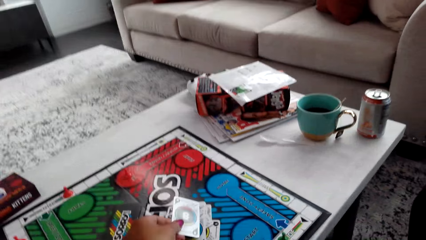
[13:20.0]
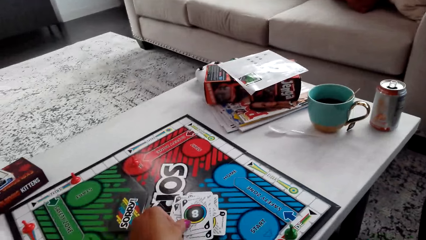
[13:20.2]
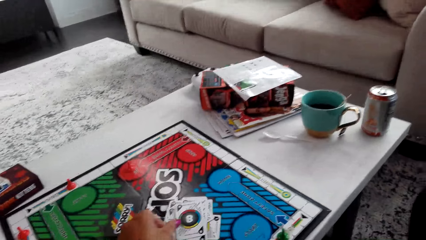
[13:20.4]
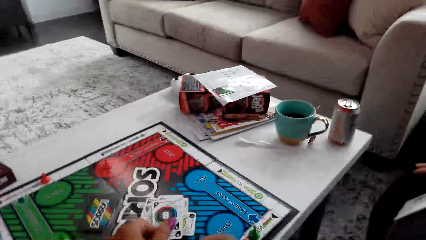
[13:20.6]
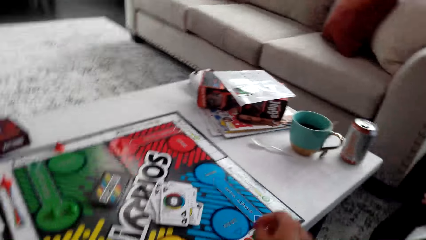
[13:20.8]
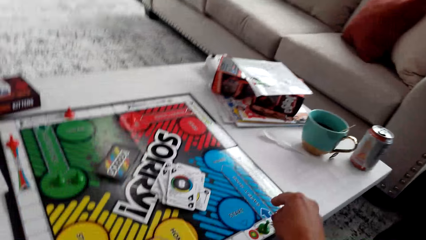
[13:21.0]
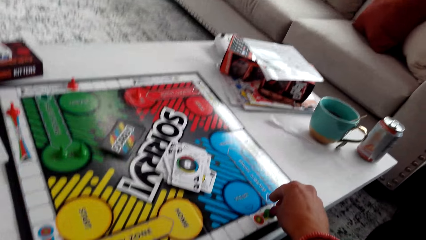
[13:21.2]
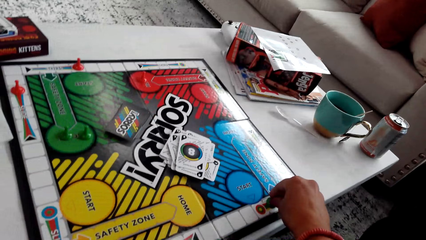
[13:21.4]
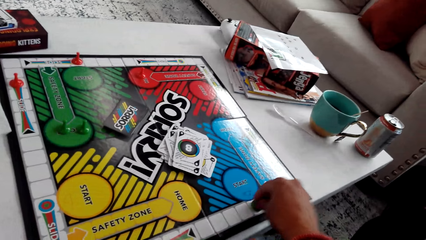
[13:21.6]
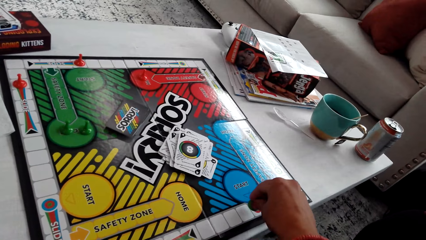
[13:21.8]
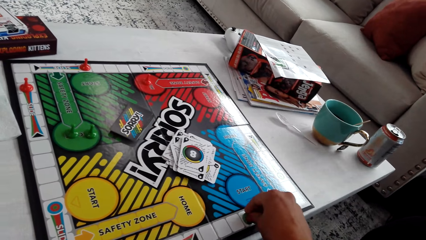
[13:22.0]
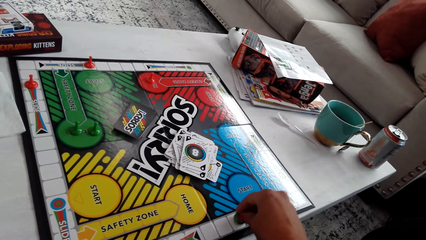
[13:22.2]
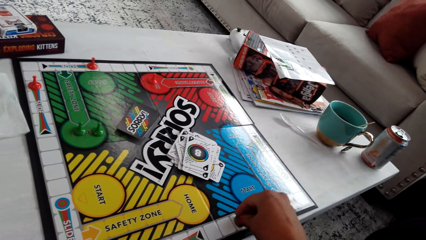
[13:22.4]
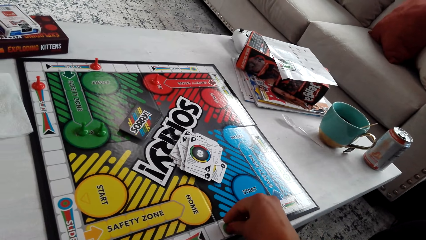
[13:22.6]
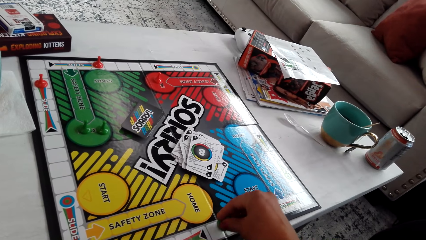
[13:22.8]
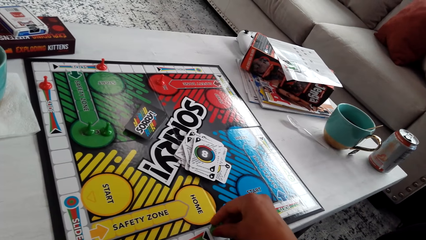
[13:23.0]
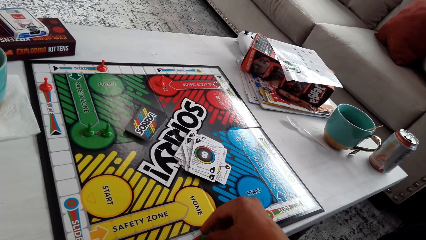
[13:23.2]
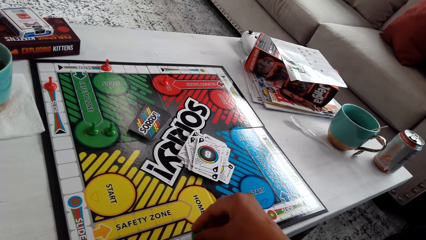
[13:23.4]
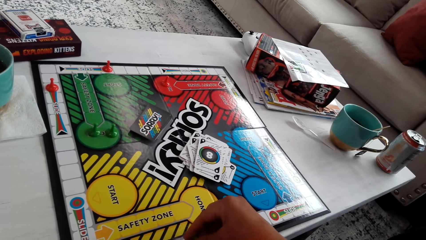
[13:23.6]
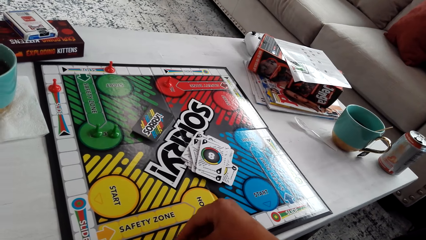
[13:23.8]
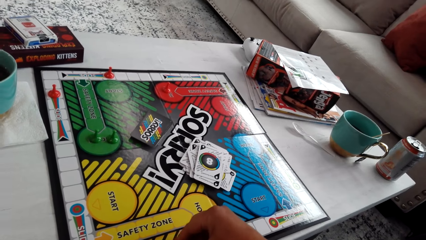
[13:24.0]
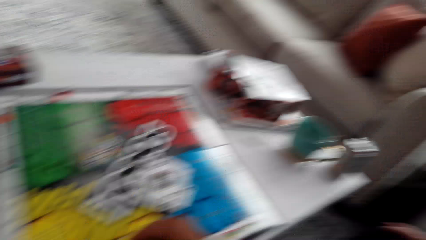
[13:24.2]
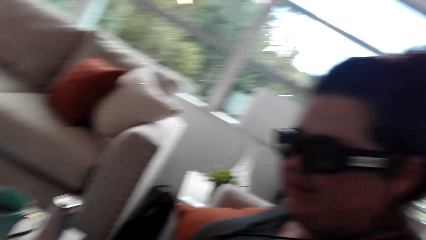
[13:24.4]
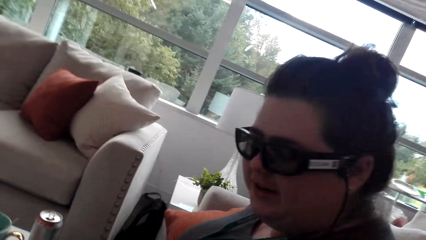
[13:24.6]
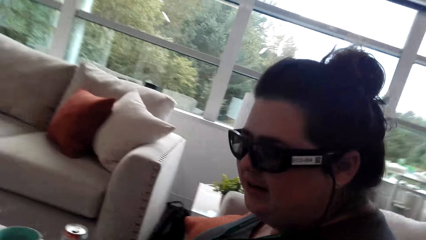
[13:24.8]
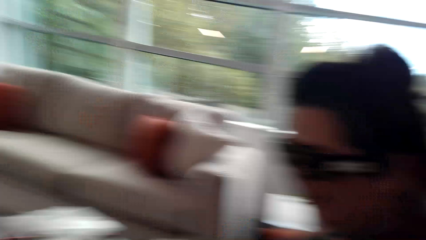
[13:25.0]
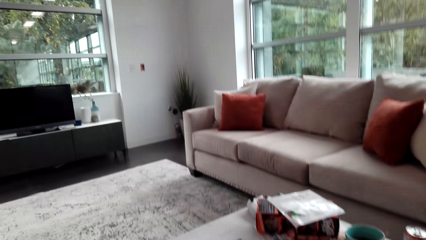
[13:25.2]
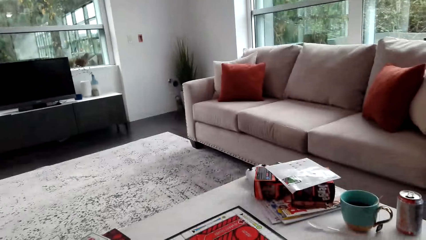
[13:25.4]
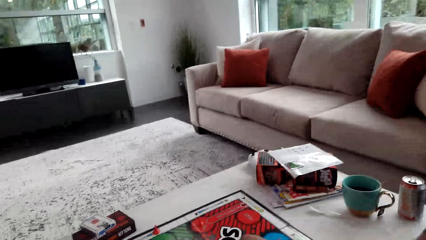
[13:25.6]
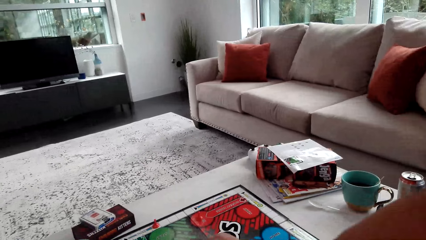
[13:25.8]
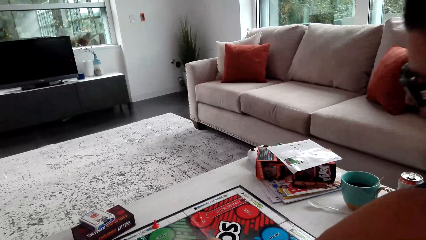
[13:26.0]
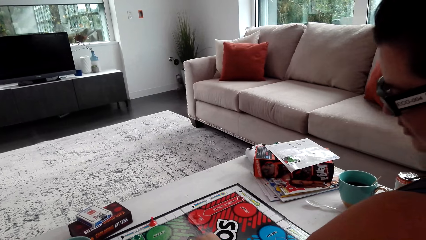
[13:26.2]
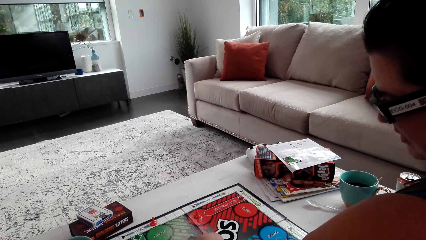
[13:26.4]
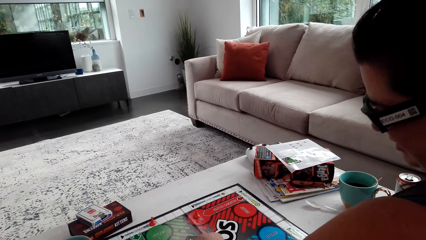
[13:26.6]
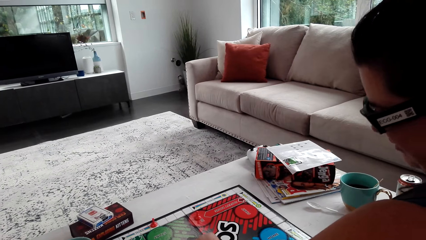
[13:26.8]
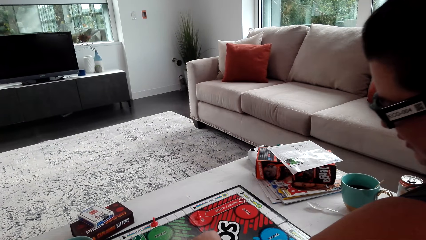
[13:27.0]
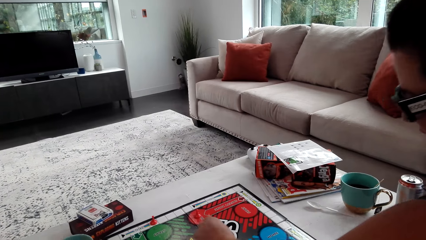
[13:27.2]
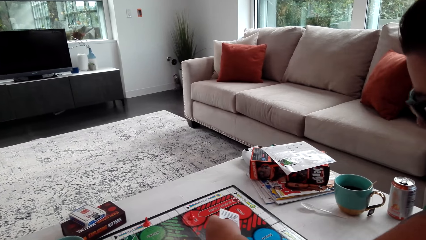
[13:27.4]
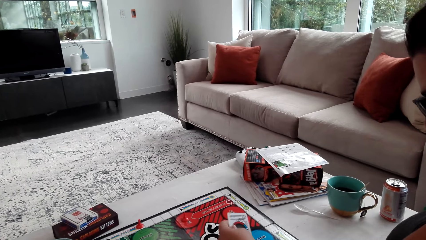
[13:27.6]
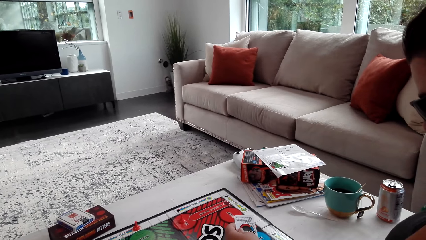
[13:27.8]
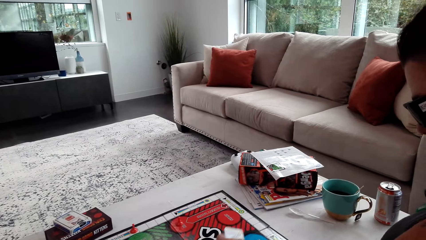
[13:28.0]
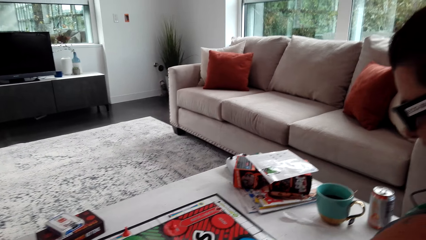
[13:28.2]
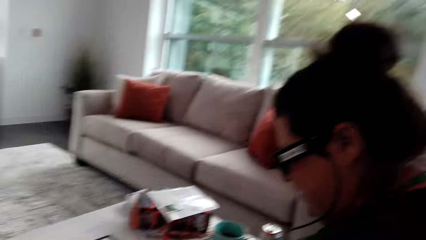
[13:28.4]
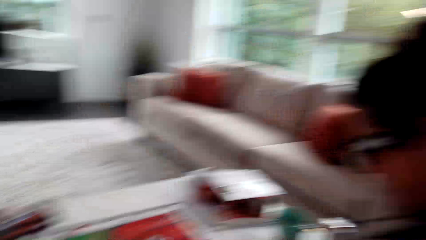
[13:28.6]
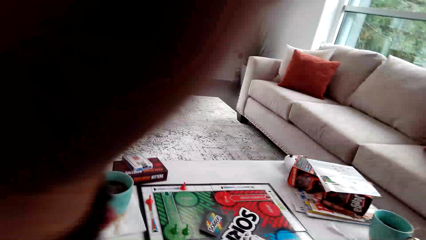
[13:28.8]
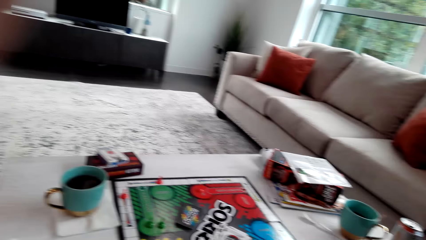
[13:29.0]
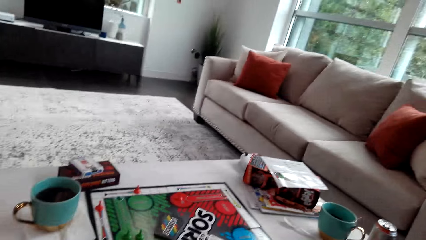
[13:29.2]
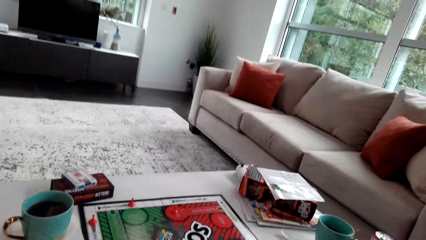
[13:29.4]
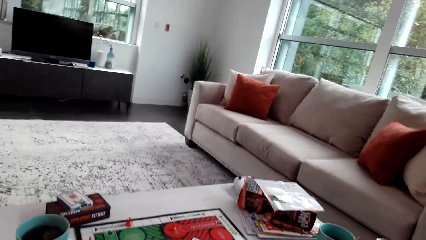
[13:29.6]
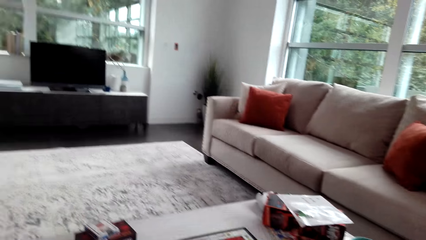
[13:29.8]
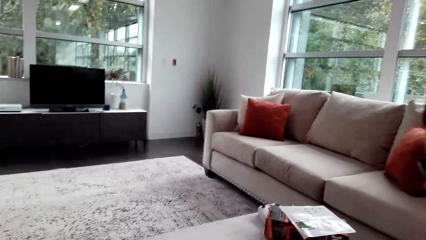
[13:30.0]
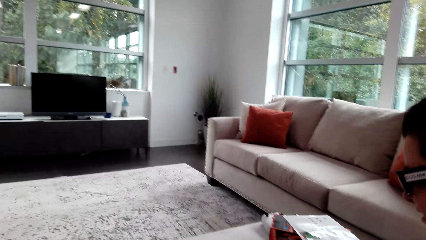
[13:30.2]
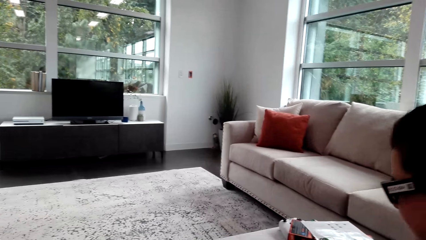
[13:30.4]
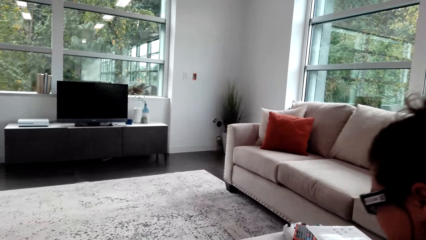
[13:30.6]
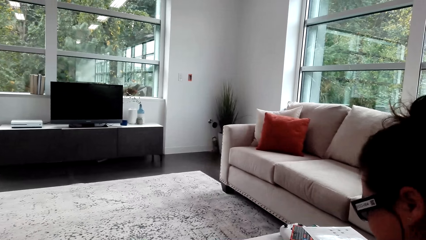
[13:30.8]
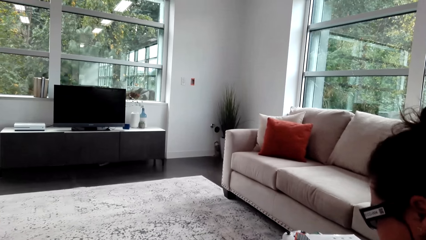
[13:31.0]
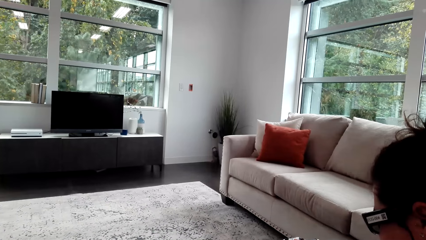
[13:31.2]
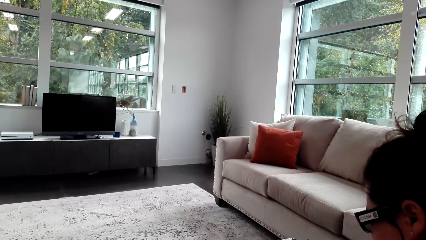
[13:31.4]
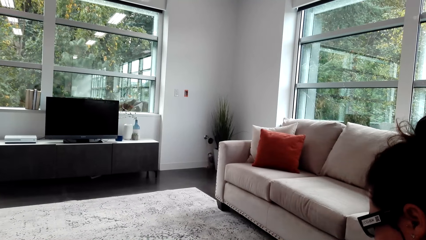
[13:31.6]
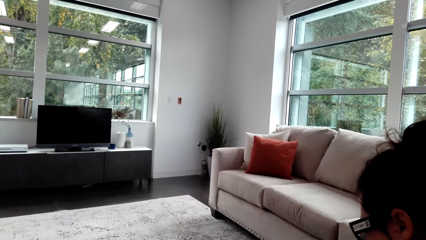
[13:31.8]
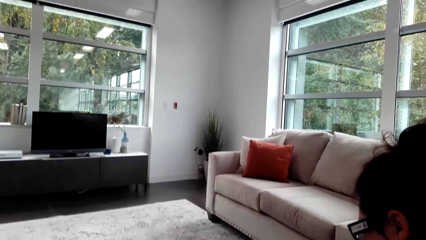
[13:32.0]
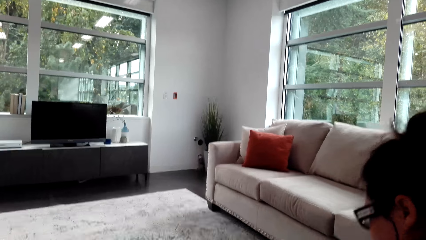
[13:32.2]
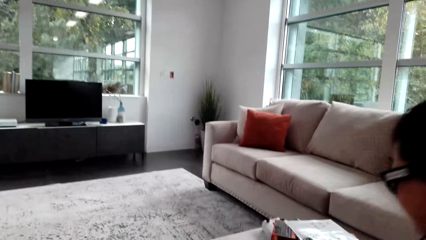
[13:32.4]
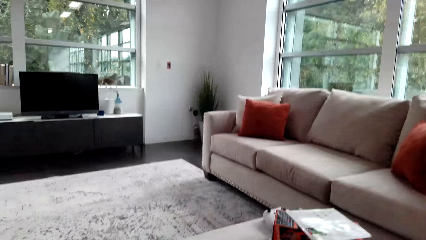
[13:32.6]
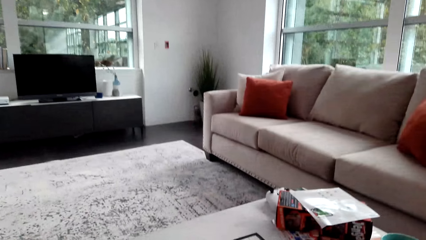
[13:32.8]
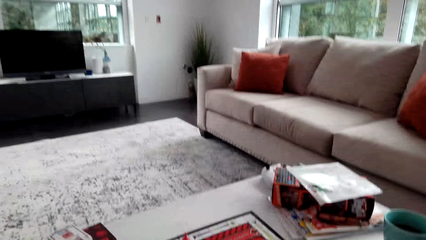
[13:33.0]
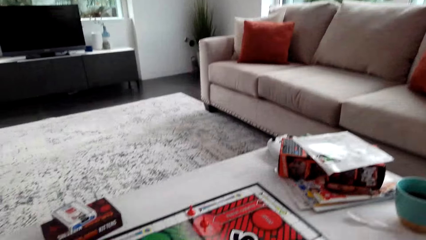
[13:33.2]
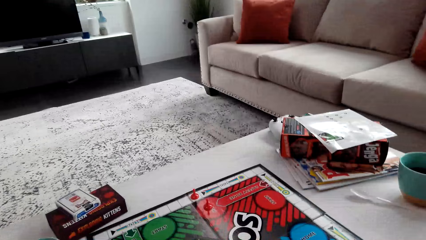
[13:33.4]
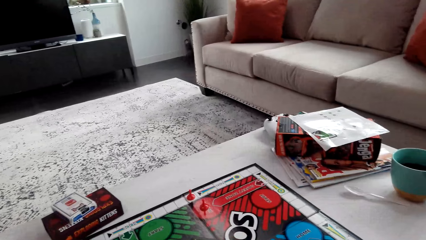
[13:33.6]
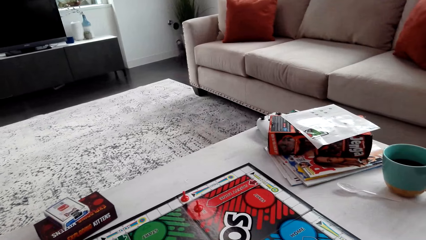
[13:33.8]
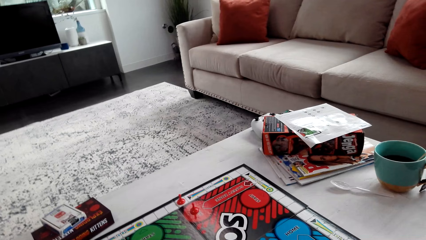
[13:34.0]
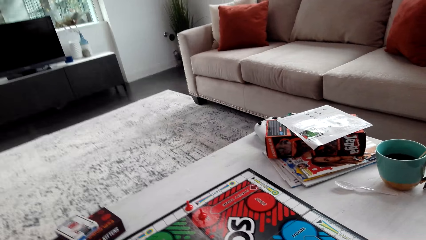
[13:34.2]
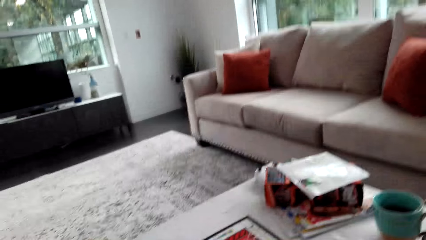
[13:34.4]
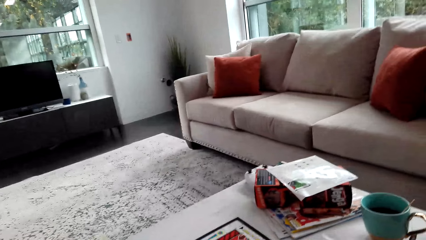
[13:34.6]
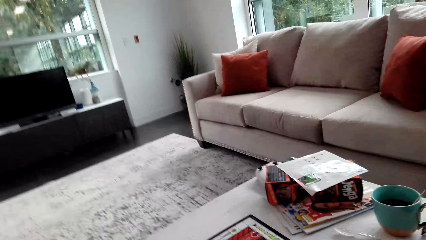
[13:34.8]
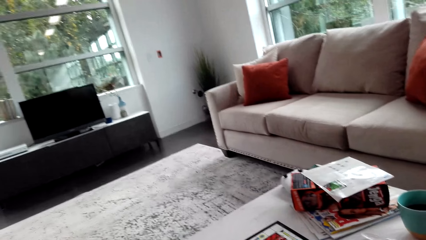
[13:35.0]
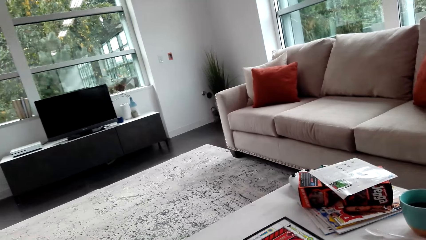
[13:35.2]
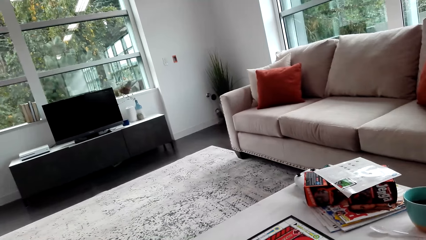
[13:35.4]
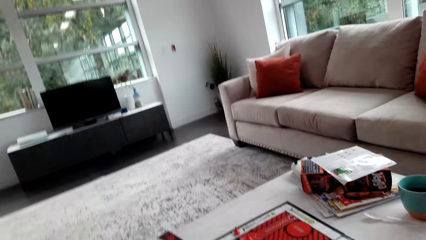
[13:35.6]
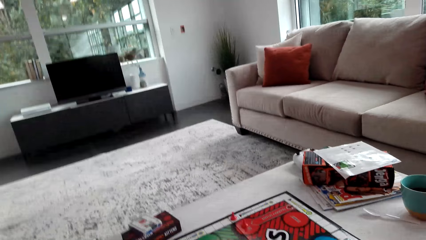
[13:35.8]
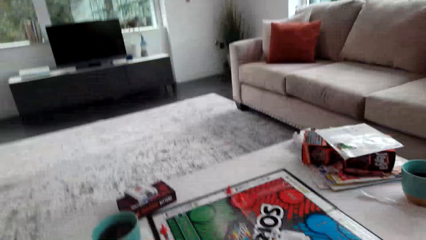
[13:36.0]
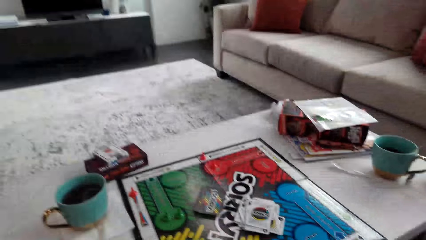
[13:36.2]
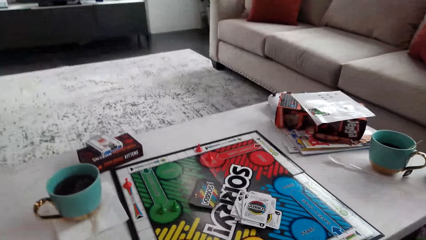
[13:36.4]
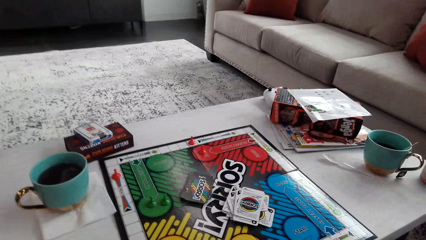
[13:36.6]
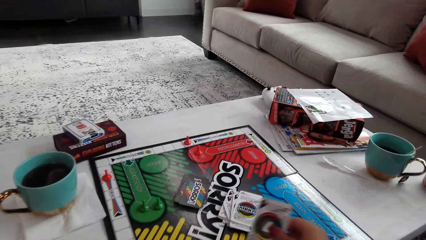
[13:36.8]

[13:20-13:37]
The camera wearer plays the board game with a woman. They move the pawn. The woman picks the card.
